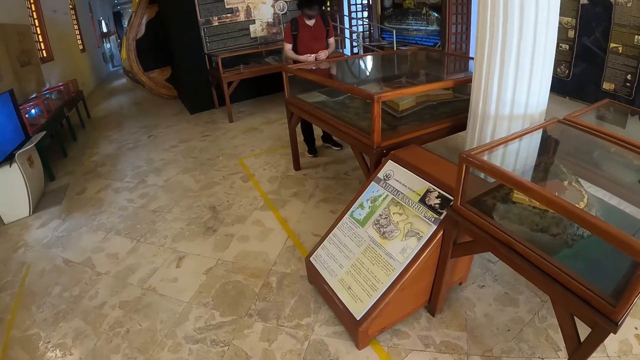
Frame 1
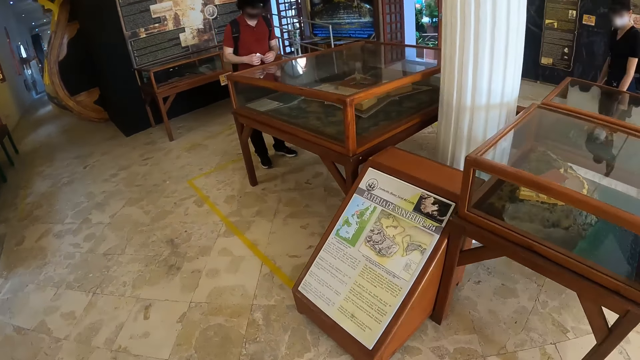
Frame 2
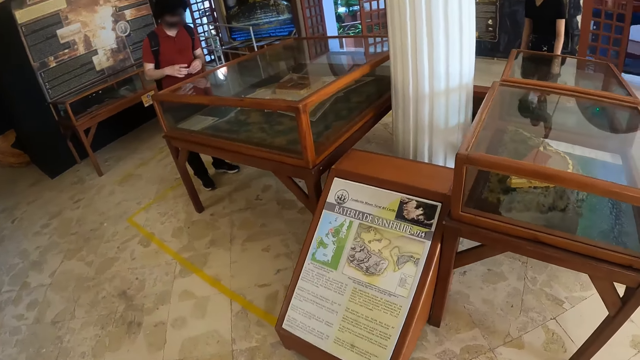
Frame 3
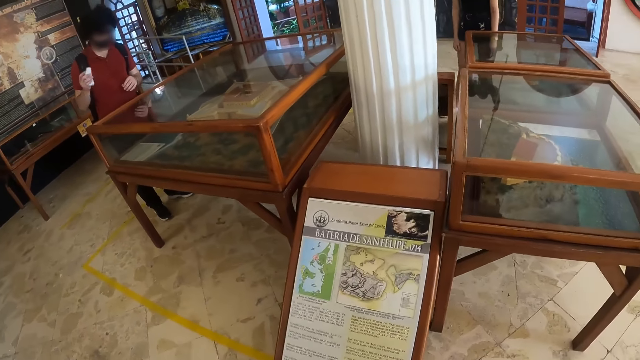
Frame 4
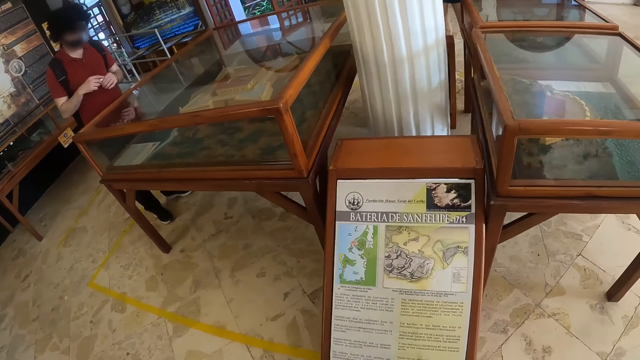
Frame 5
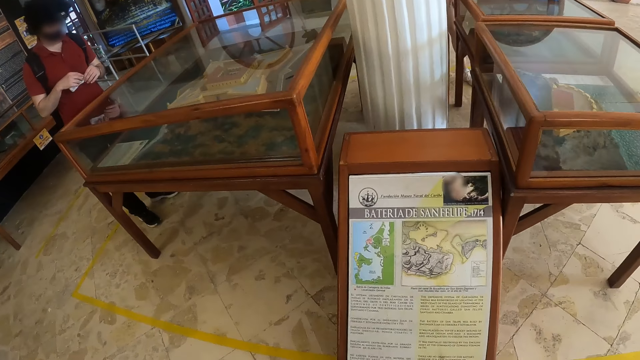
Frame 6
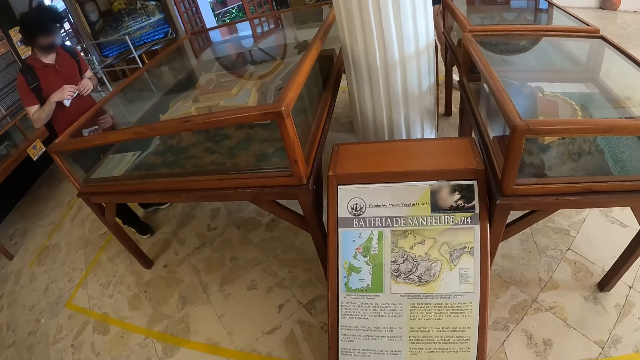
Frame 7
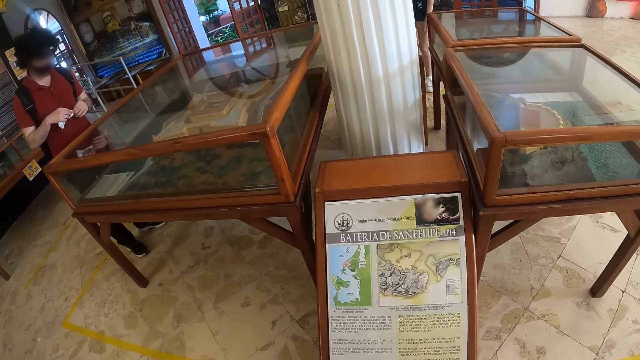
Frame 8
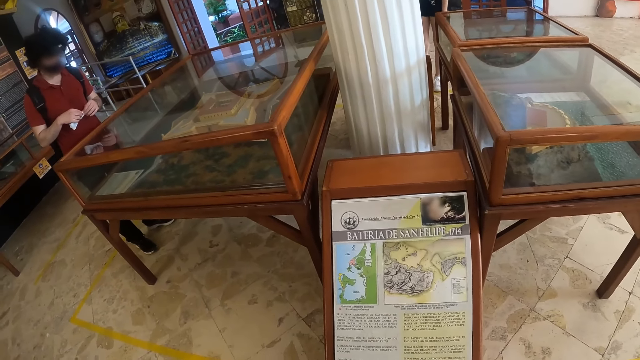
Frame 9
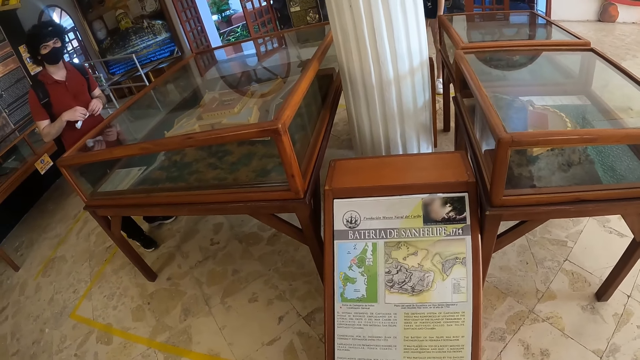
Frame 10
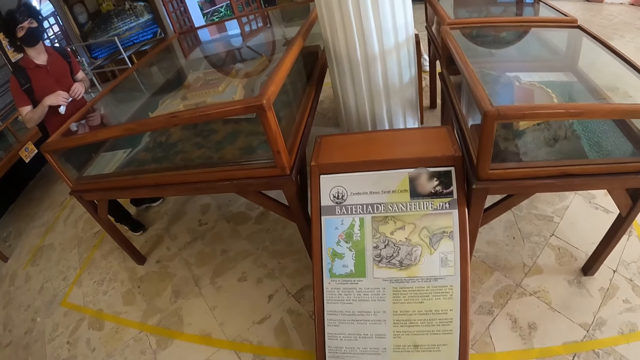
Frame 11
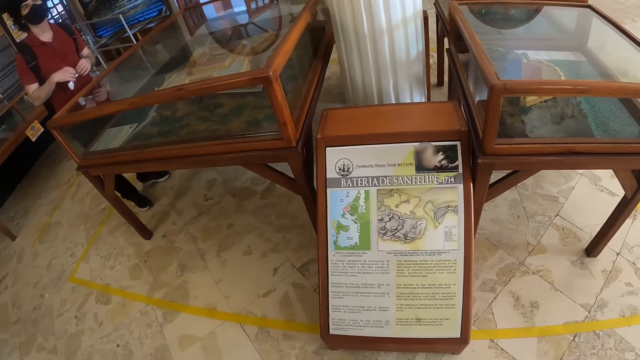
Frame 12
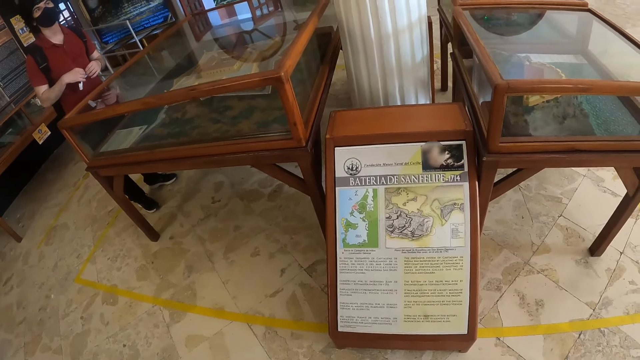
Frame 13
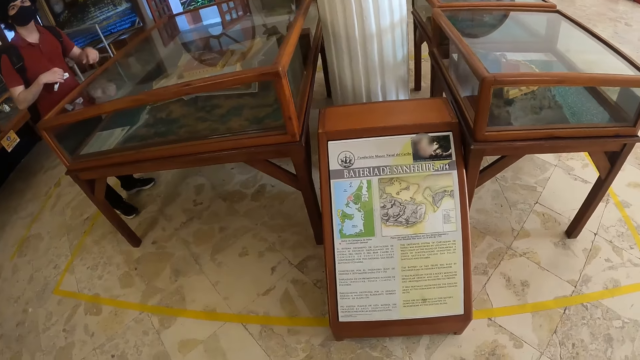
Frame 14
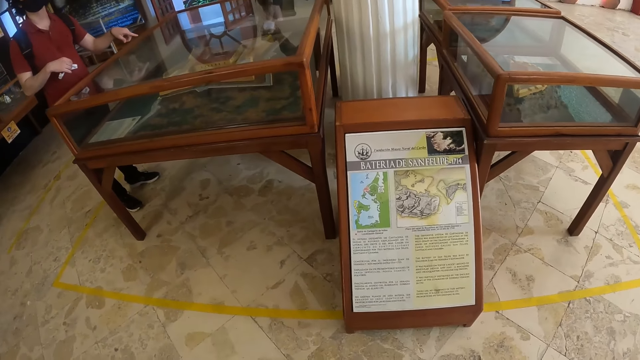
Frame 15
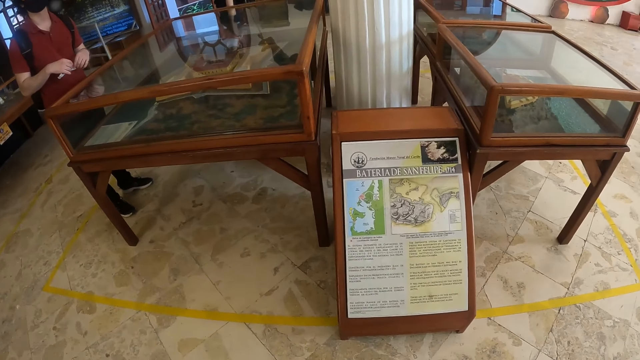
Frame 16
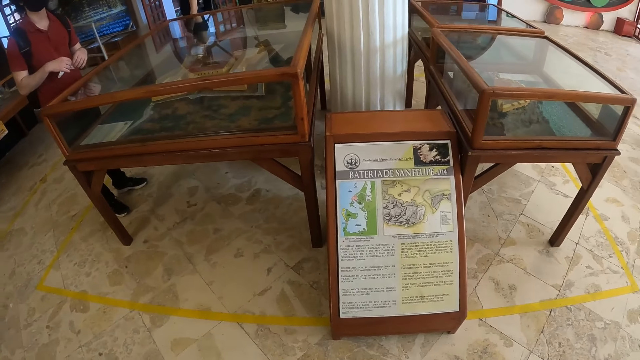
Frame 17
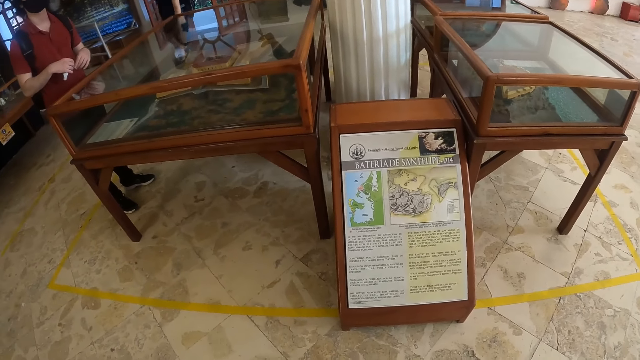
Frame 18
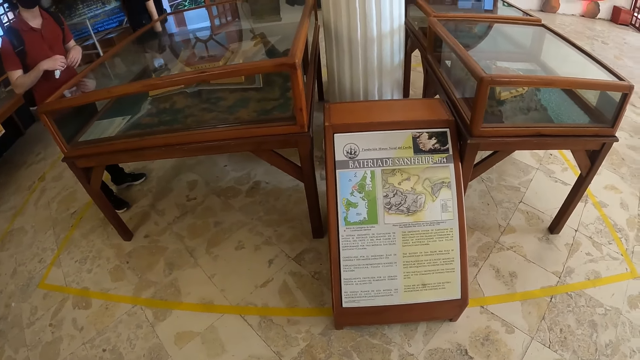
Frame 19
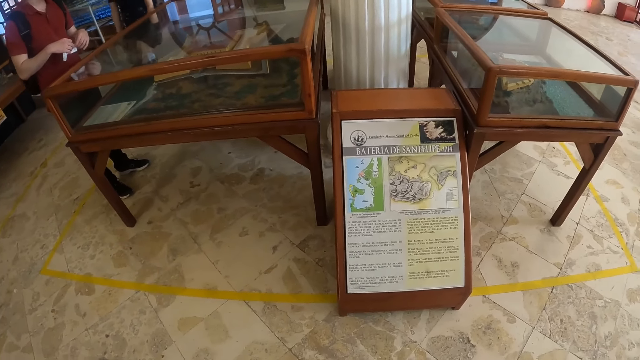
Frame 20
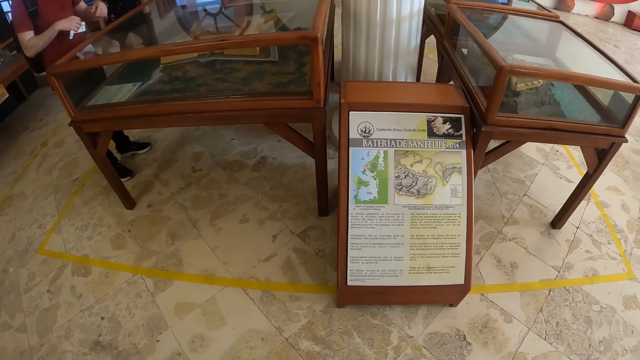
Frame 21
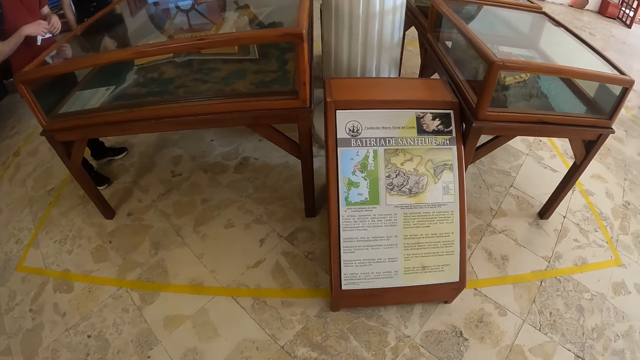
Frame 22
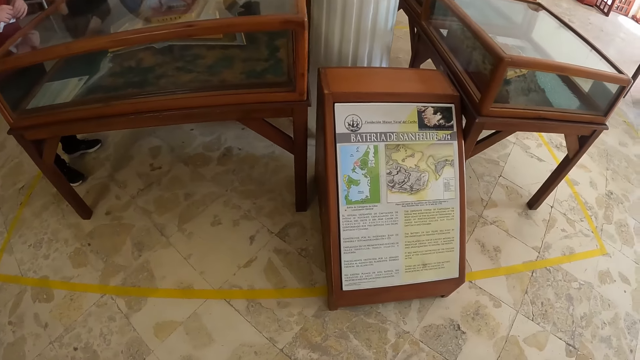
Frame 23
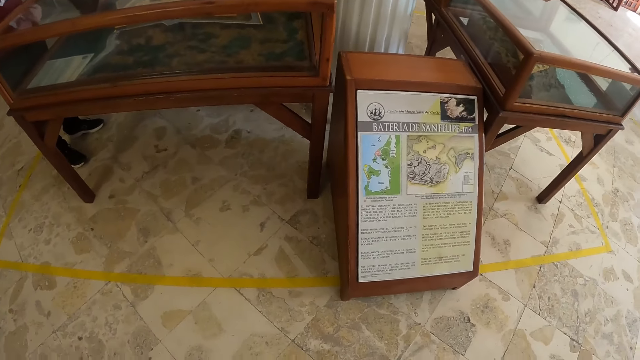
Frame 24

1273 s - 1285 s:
A woman walks around the museum. The camera wearer looks around the museum collection. They read the paper.

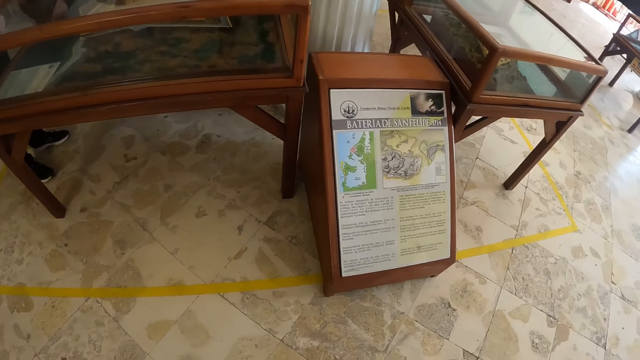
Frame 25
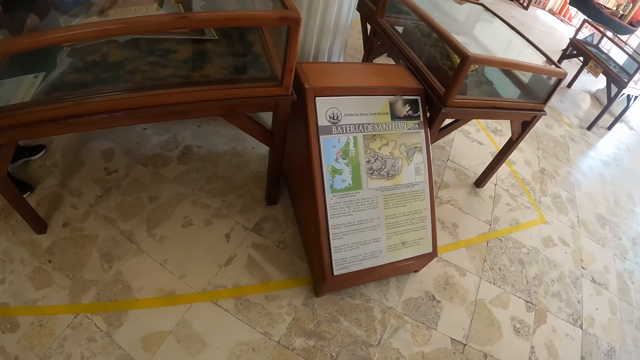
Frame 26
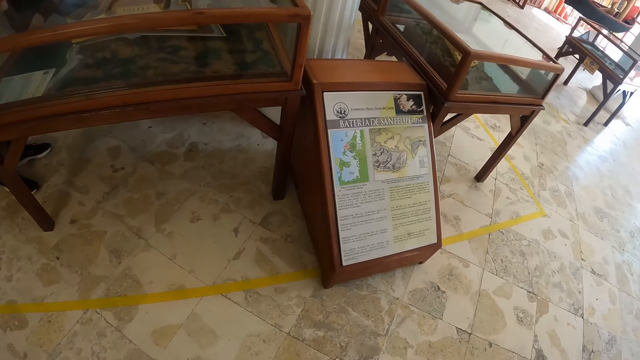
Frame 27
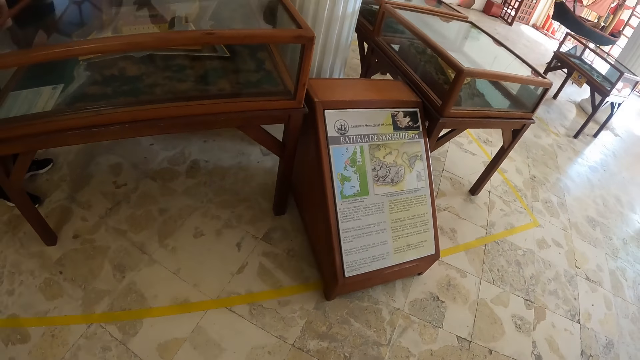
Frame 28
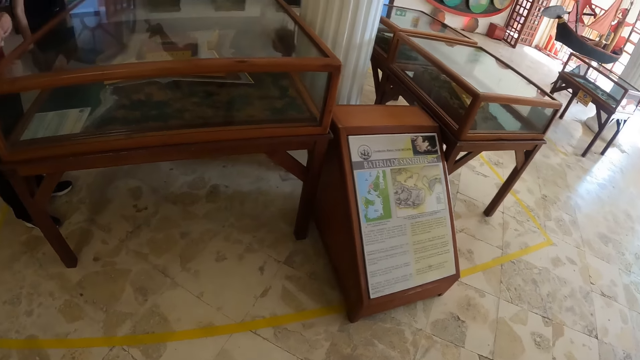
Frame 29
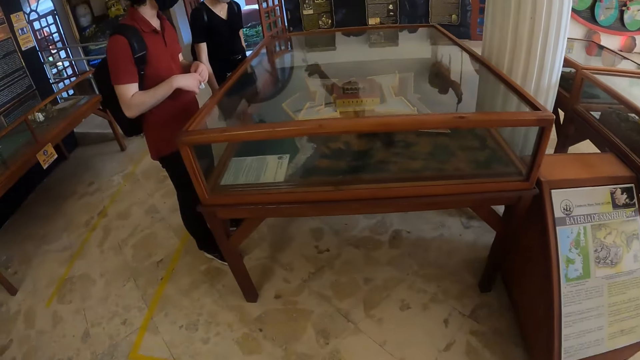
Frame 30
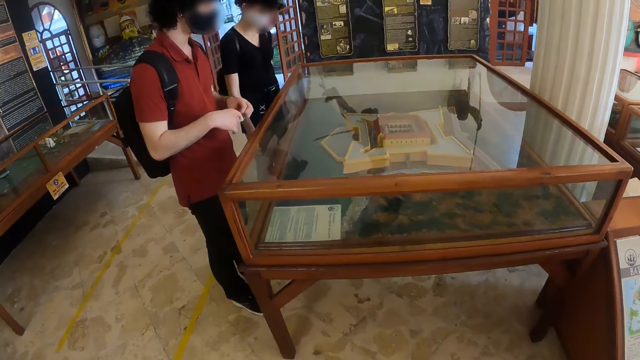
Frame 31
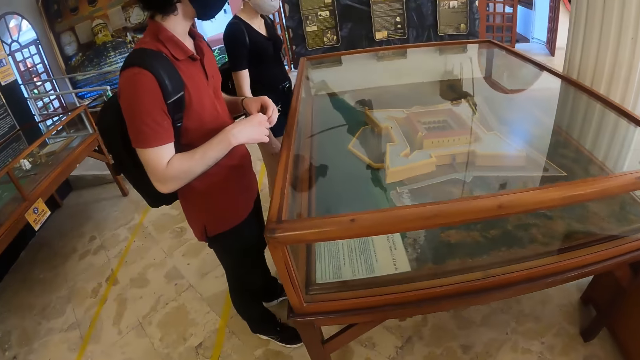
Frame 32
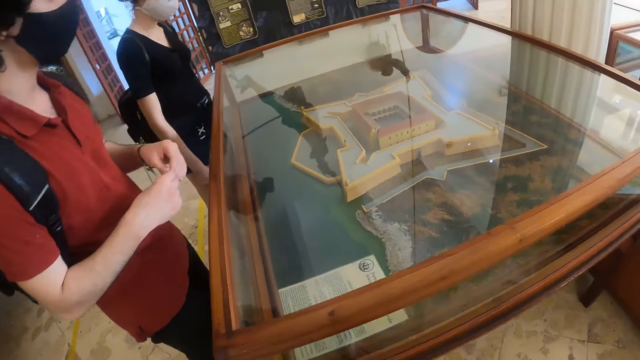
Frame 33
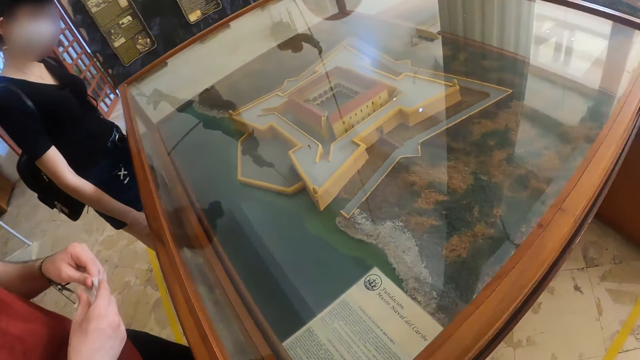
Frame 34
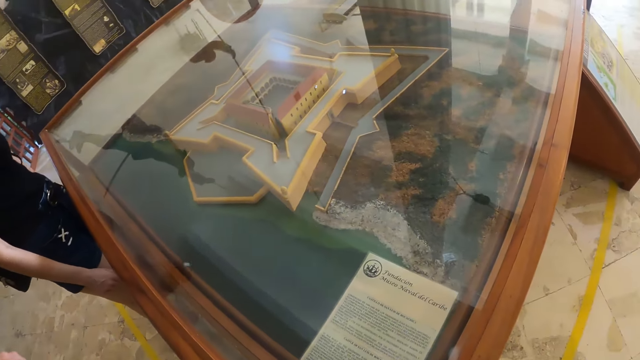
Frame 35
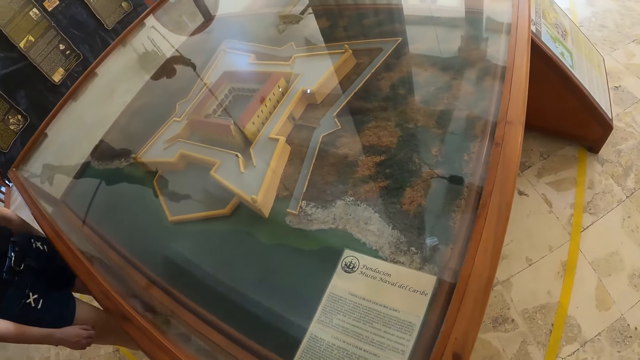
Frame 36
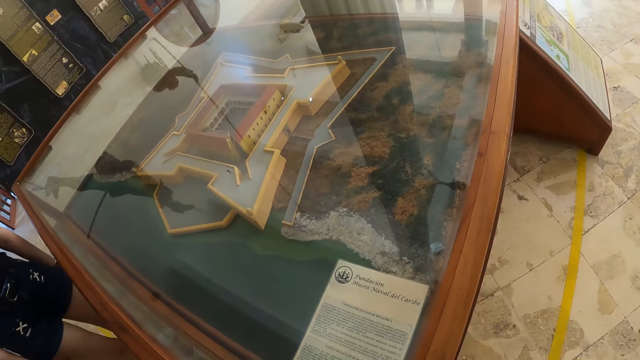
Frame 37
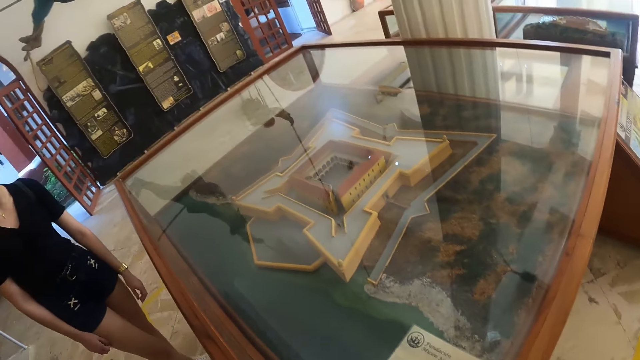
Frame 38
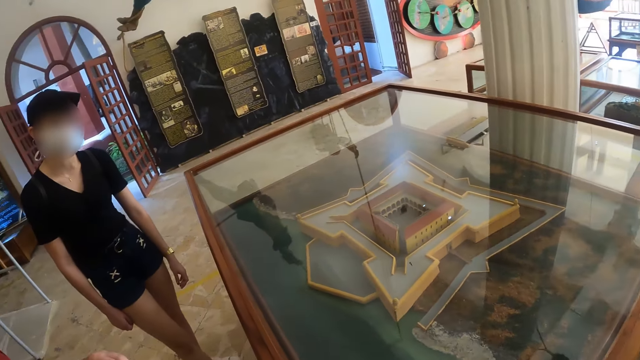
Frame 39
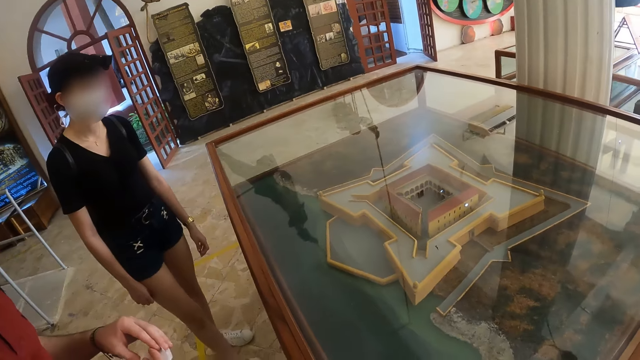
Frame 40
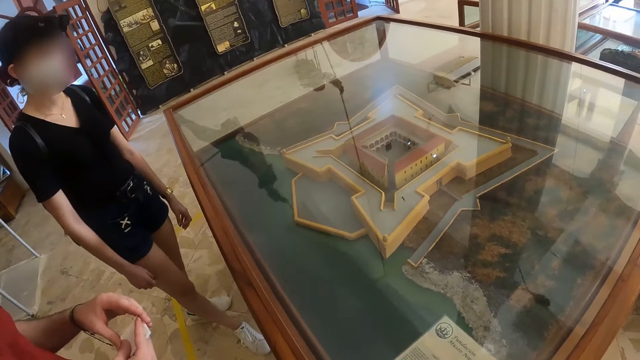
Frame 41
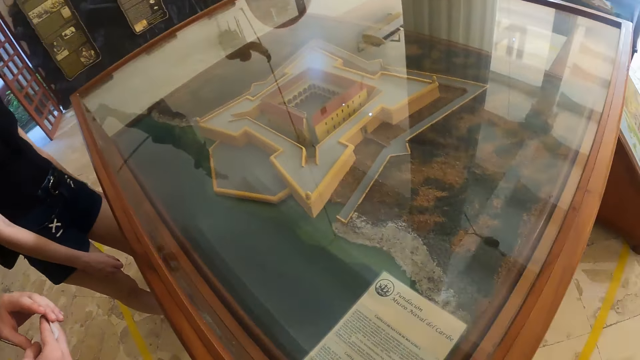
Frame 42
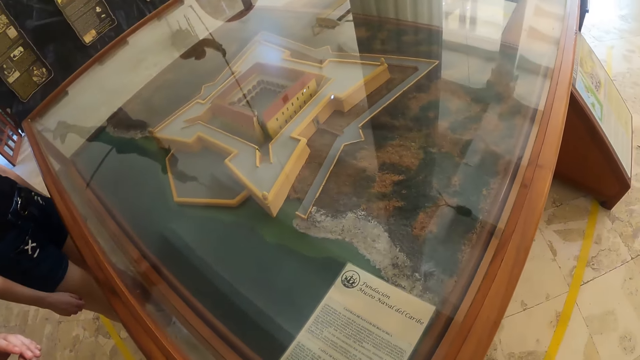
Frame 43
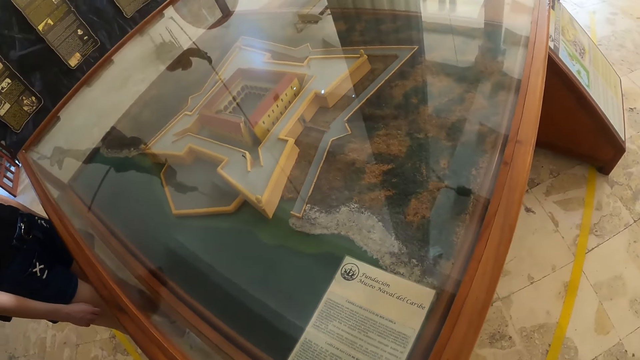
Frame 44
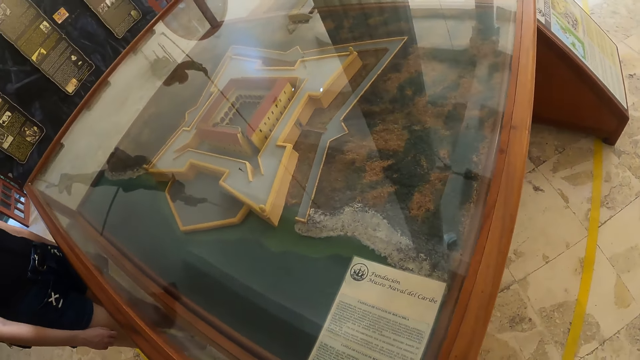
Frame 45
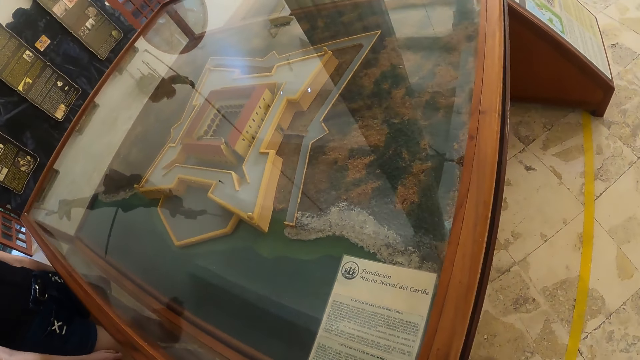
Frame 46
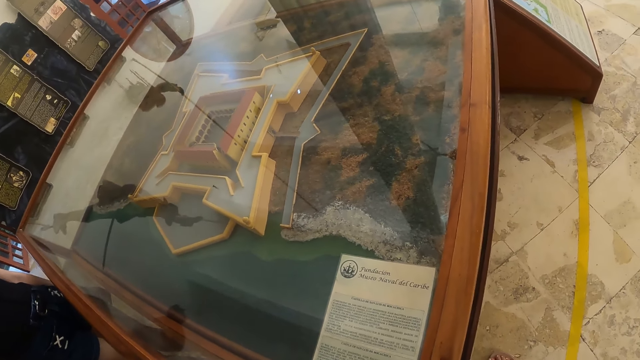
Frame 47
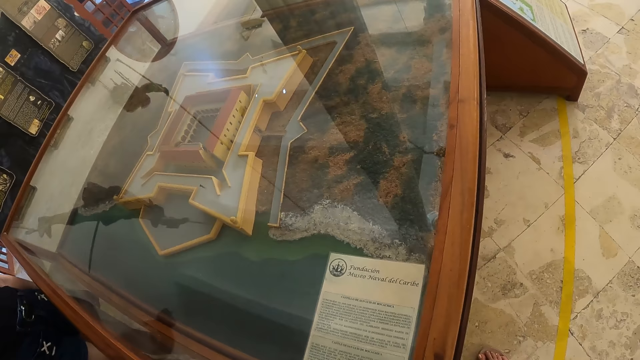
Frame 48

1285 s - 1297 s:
The camera wearer walks around. The woman looks around the museum collection. A man looks around the museum collection. The camera wearer looks around the museum collection. They look at the woman. They look at the exhibit.
